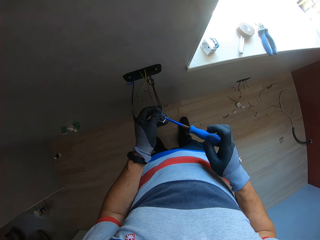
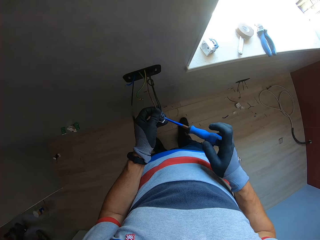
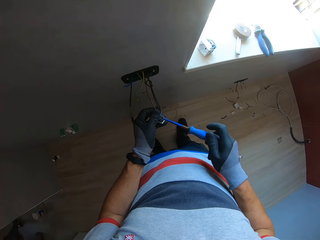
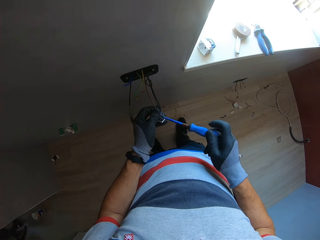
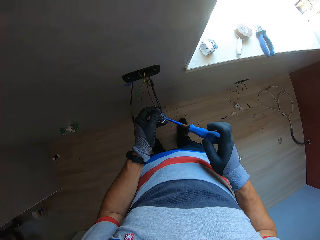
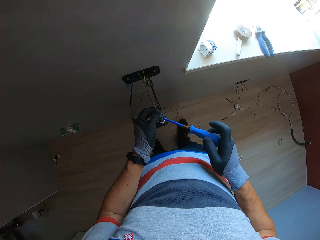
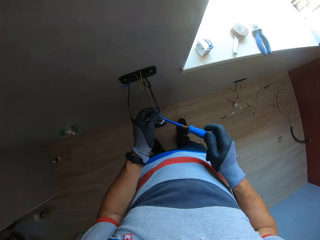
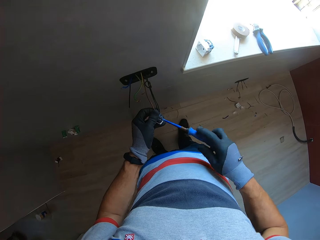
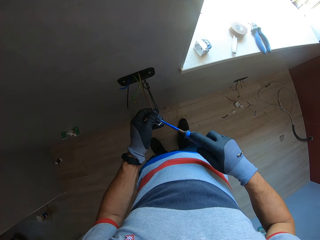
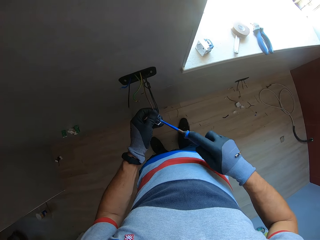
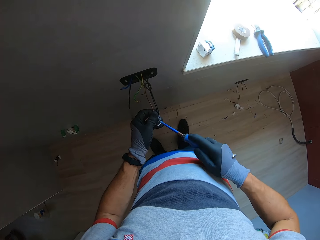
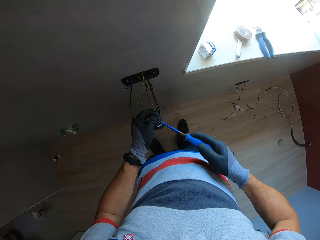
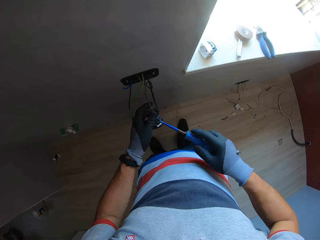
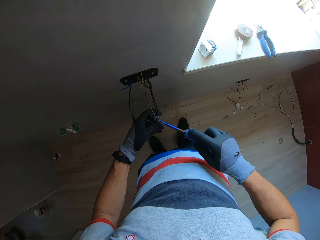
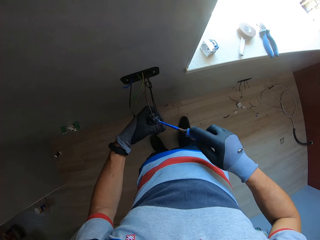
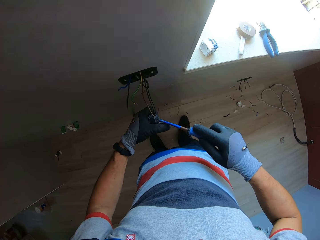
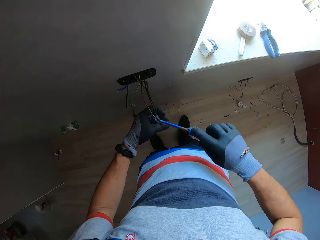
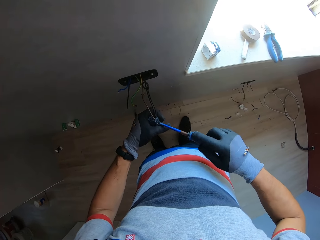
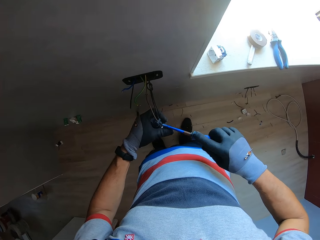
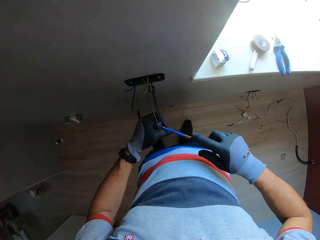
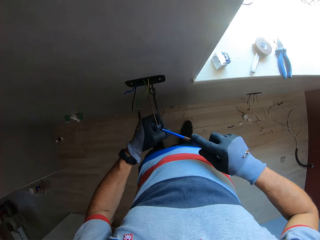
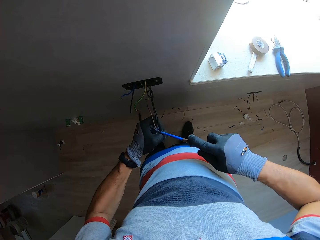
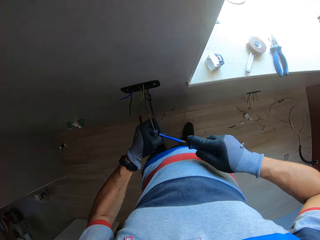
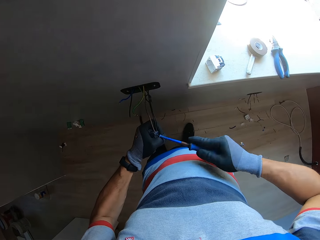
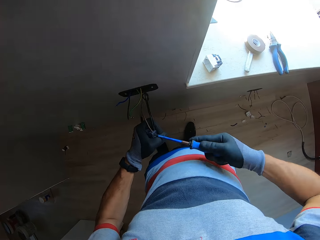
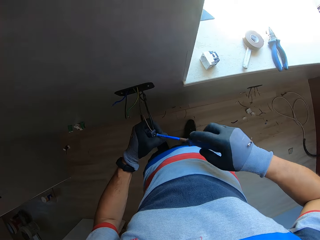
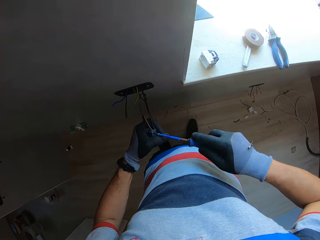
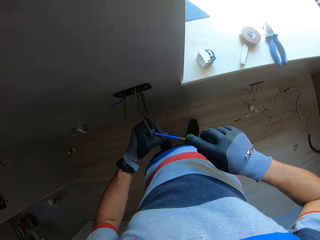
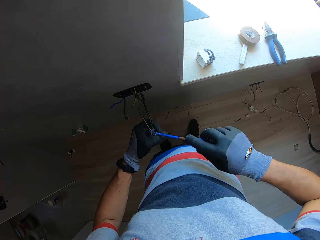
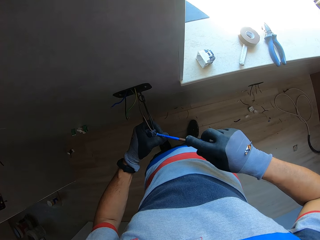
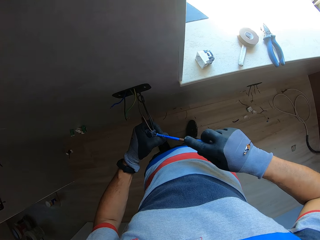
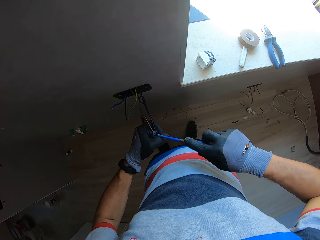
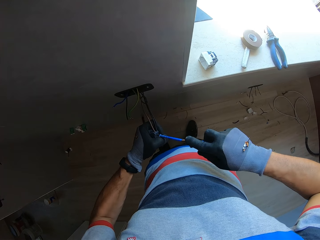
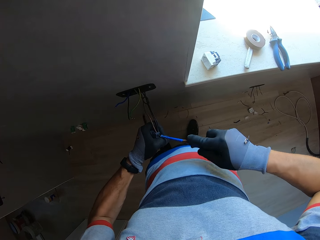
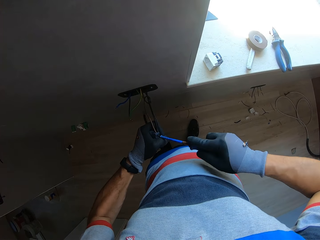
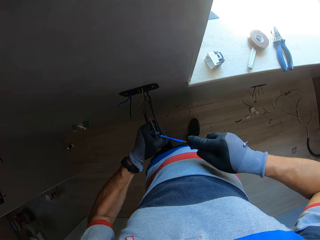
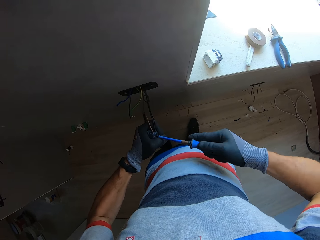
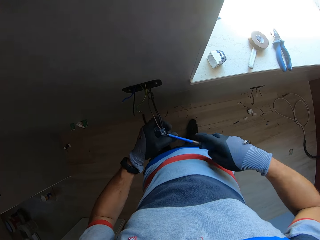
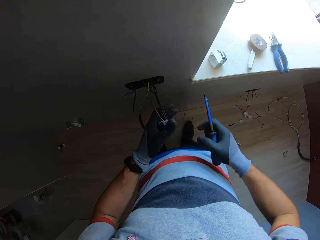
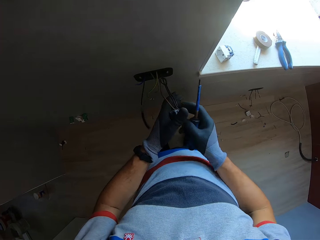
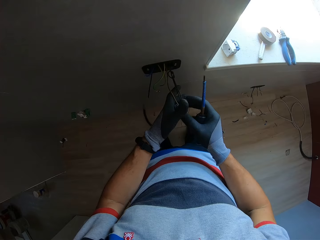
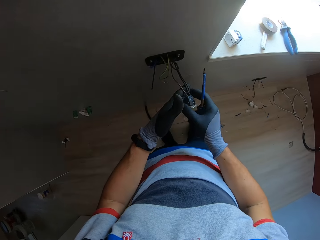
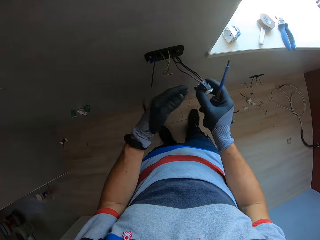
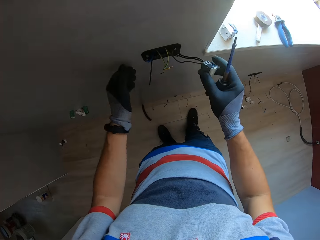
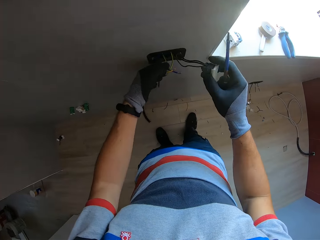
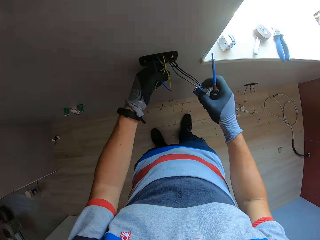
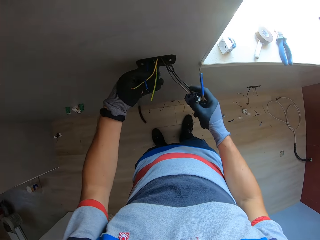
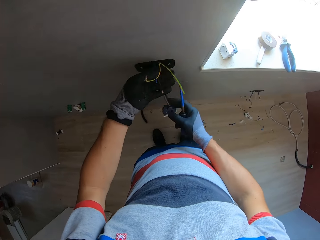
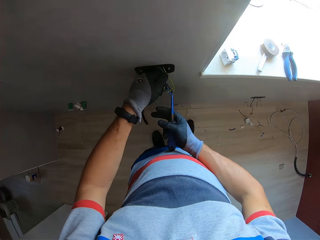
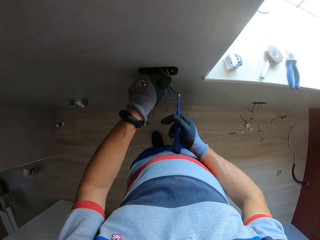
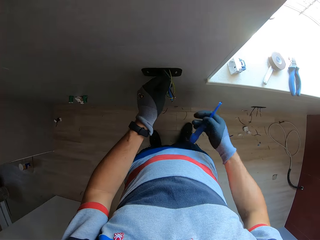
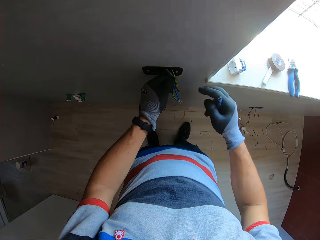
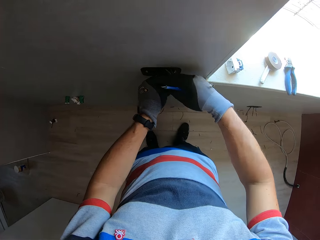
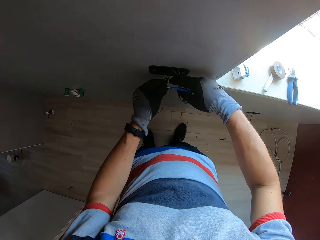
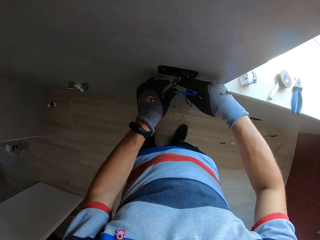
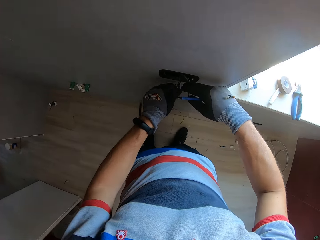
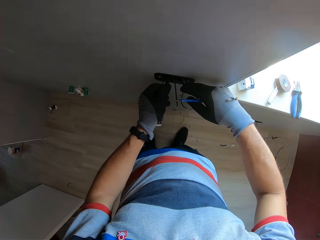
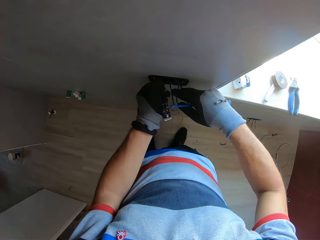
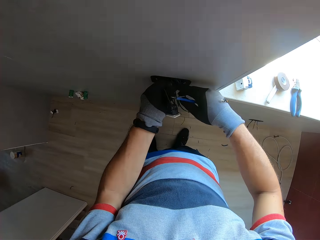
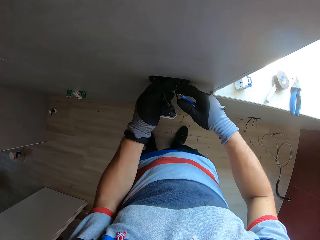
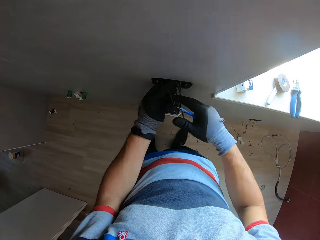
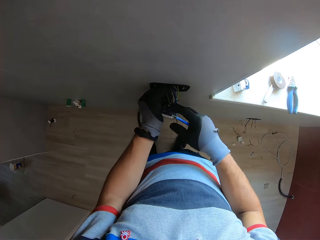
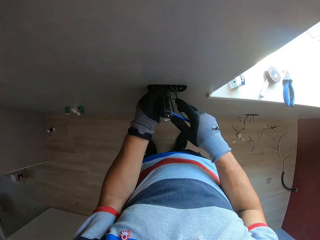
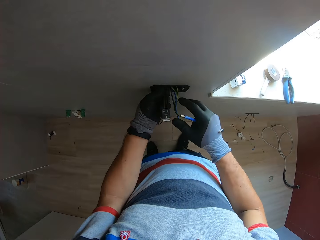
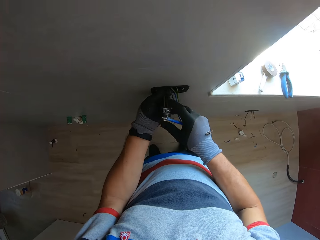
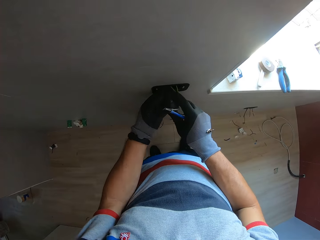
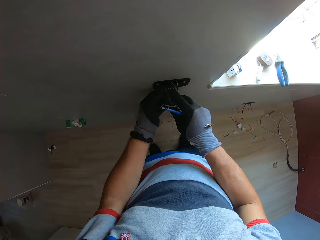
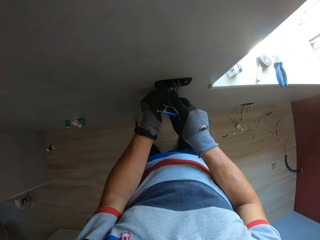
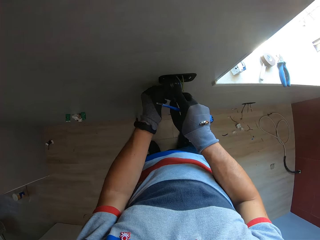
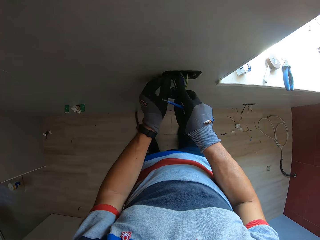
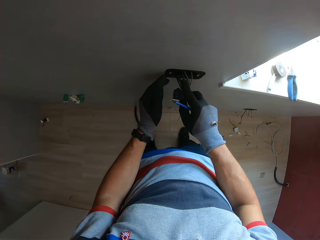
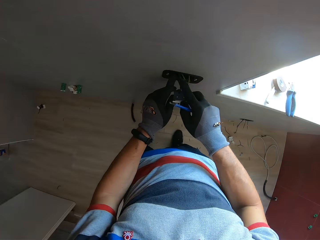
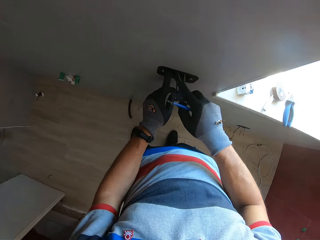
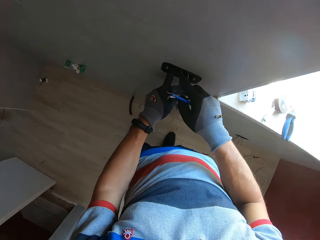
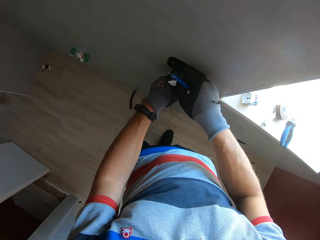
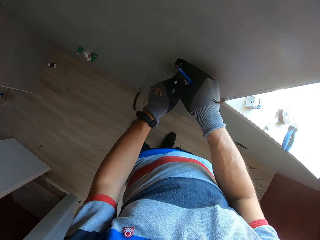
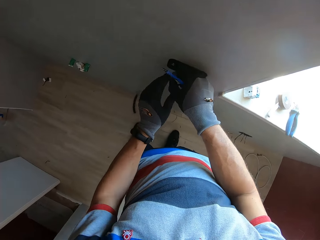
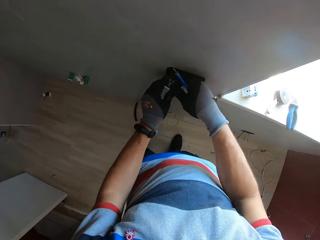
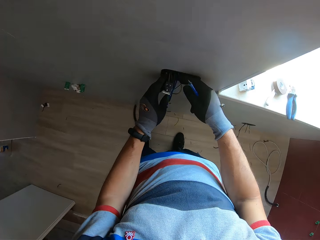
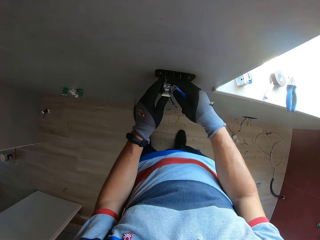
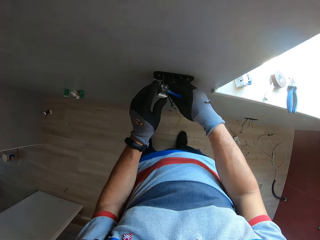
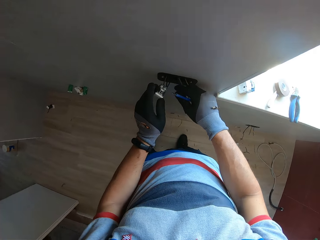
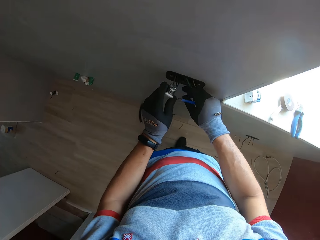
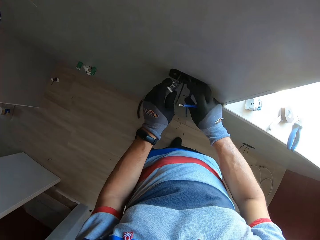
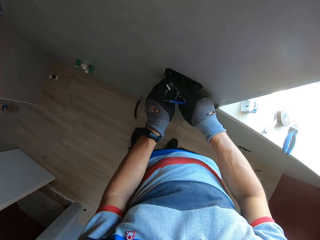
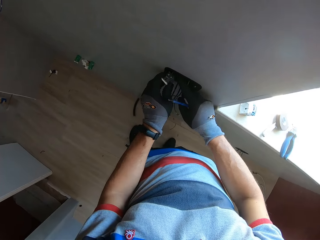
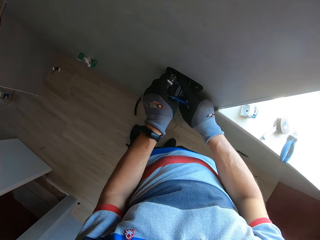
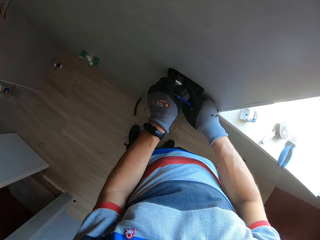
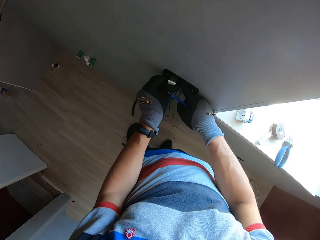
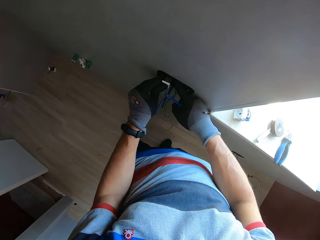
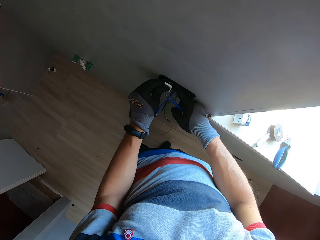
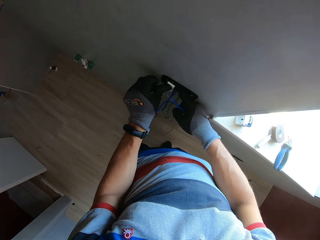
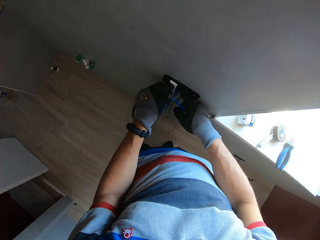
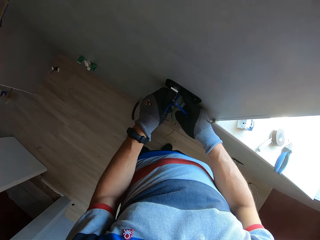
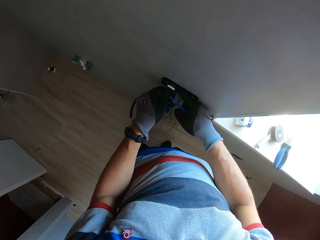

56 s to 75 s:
The camera wearer holds the wire. They push the socket into the wall. They put the holder in the socket.

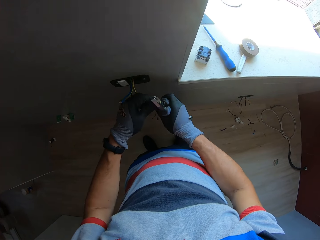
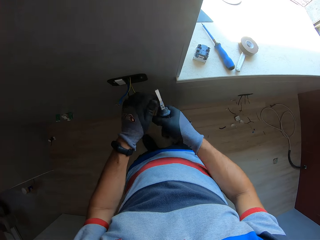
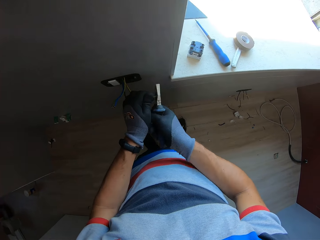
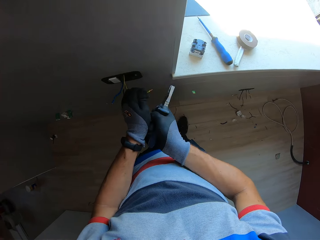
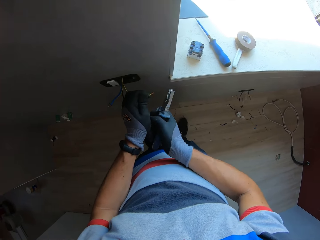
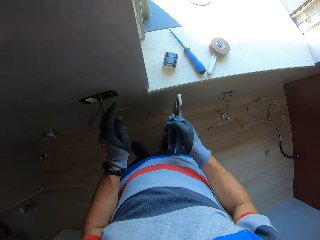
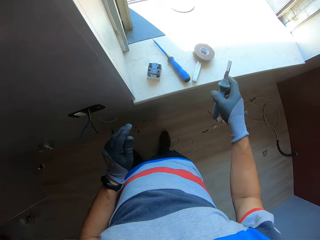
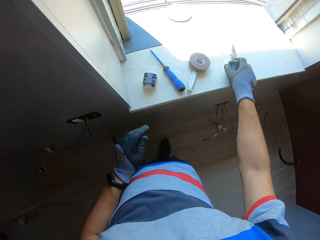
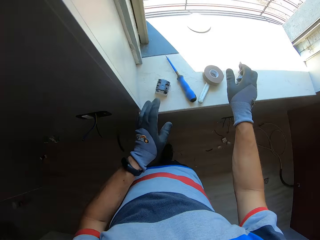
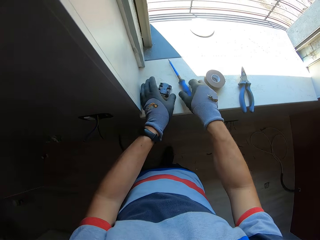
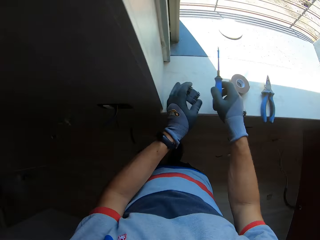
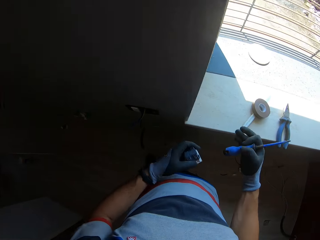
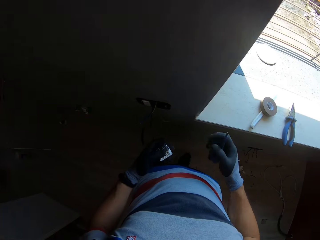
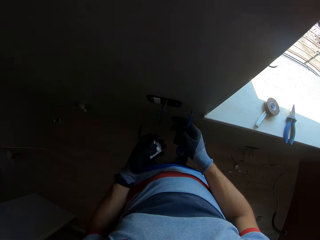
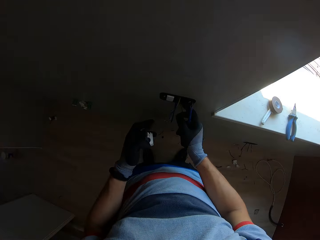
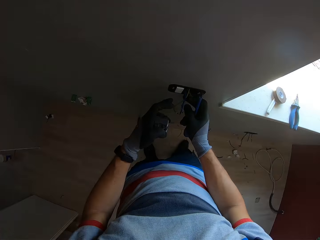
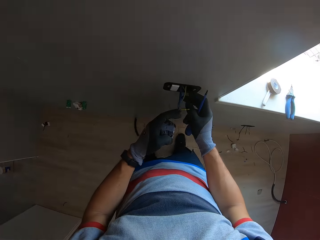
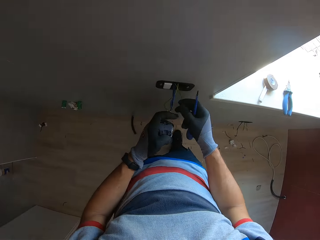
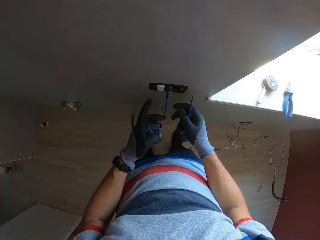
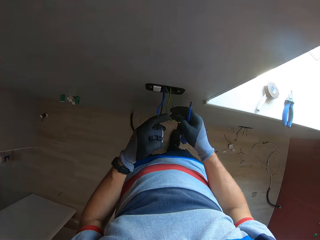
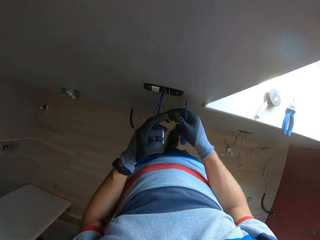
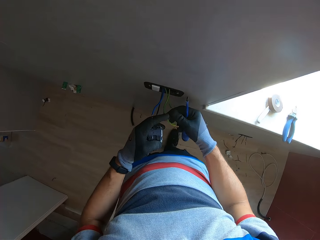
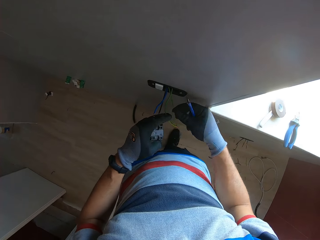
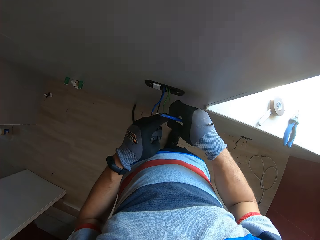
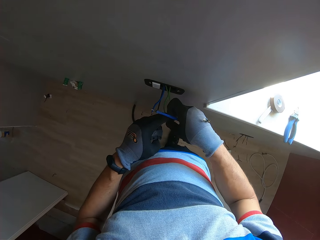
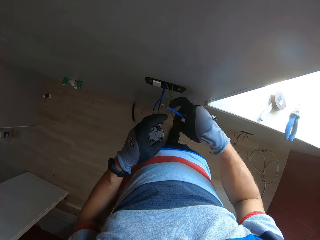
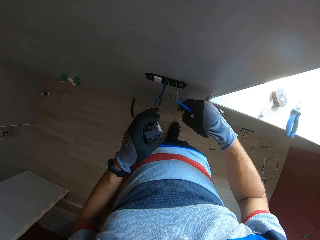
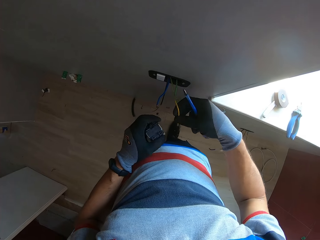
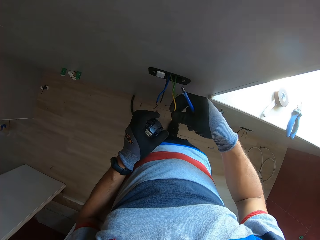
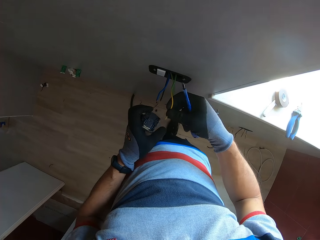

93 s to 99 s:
The camera wearer puts down the pliers. They pick up the socket and screwdriver. They hold the wire.
